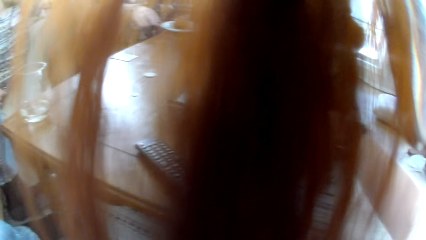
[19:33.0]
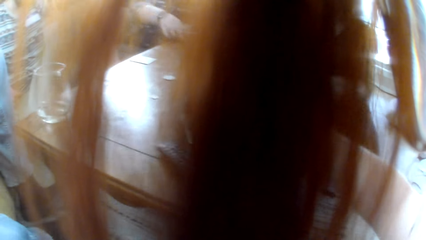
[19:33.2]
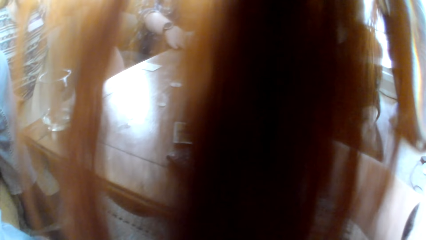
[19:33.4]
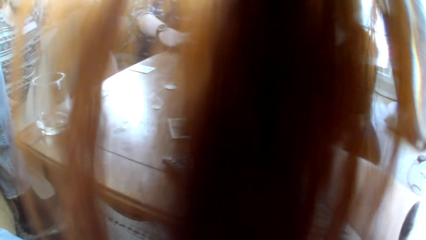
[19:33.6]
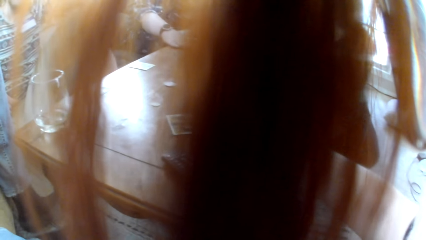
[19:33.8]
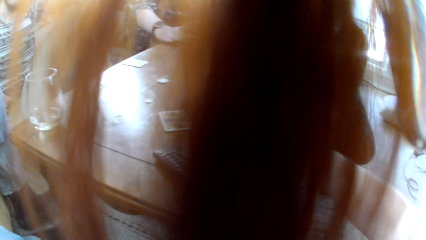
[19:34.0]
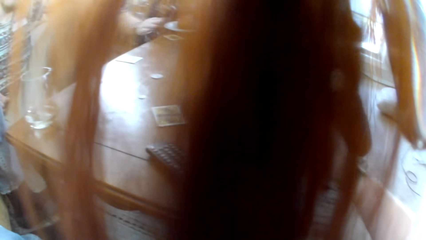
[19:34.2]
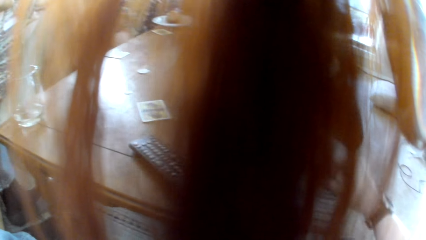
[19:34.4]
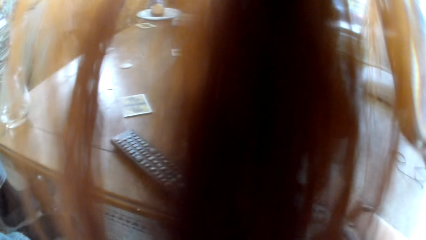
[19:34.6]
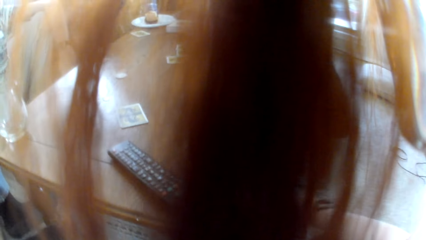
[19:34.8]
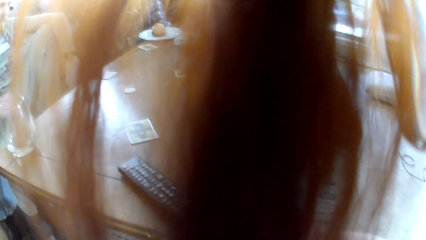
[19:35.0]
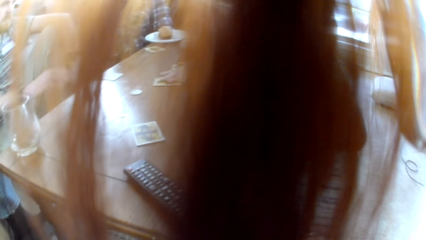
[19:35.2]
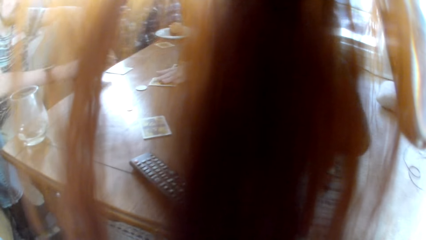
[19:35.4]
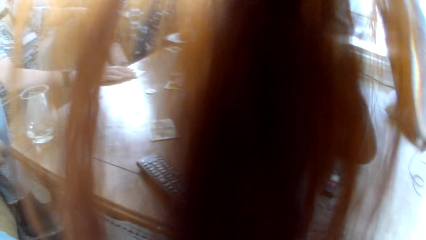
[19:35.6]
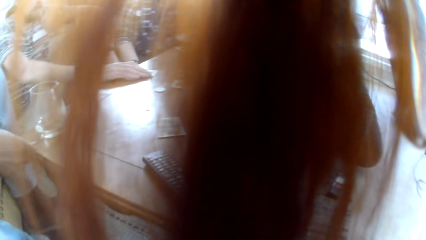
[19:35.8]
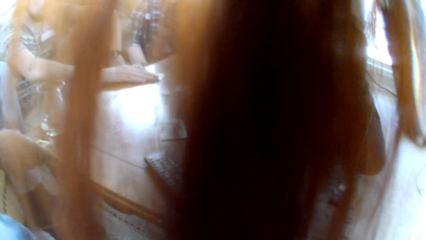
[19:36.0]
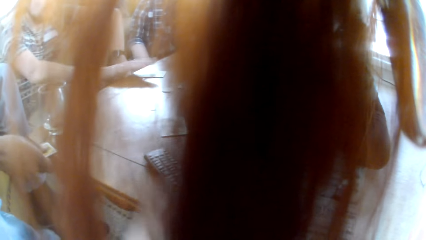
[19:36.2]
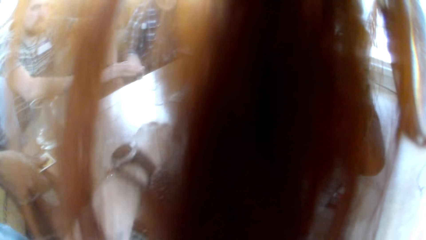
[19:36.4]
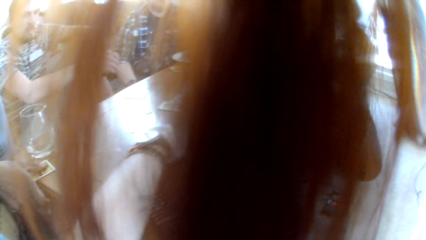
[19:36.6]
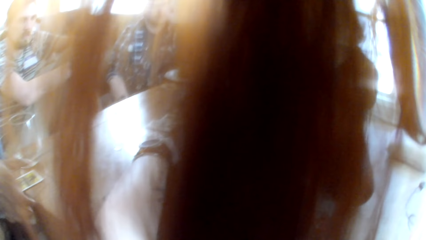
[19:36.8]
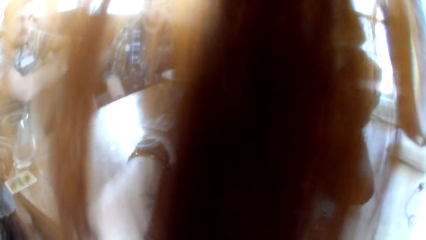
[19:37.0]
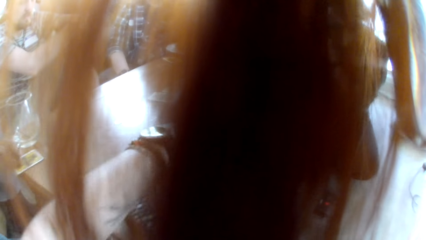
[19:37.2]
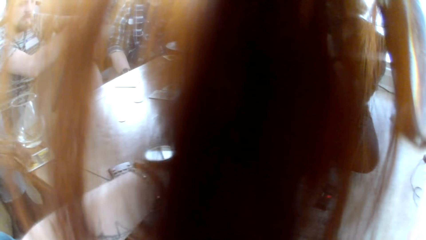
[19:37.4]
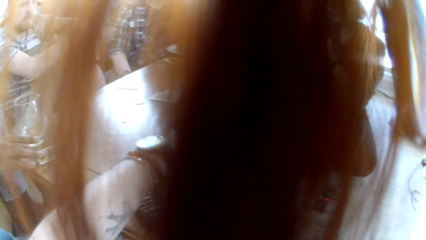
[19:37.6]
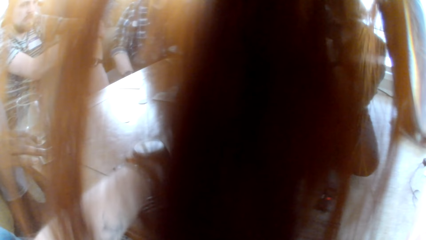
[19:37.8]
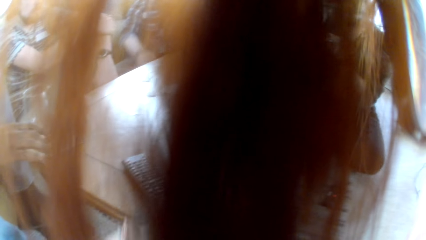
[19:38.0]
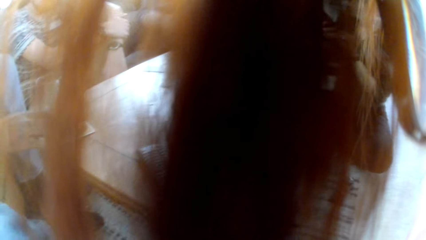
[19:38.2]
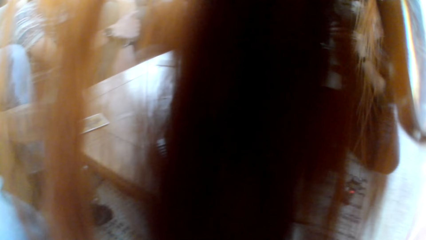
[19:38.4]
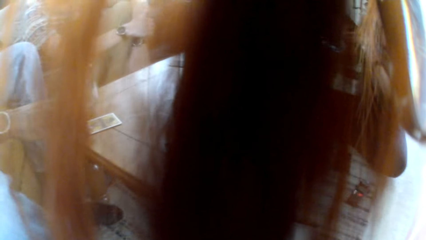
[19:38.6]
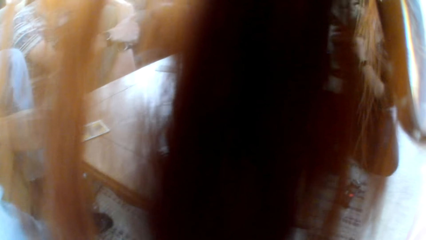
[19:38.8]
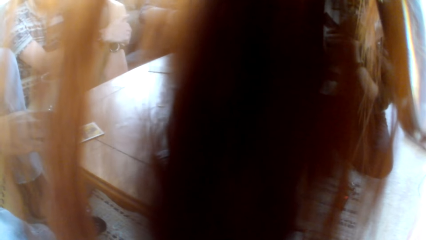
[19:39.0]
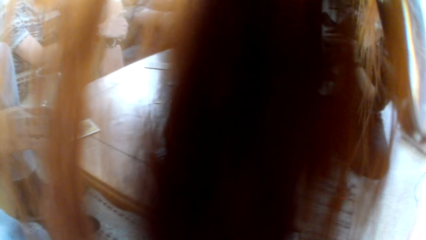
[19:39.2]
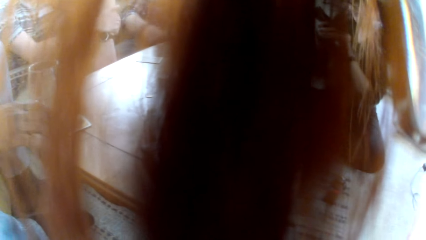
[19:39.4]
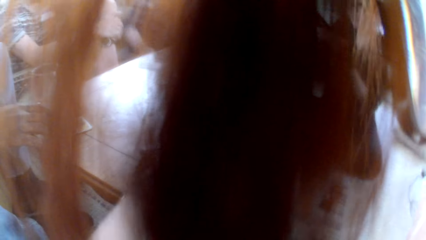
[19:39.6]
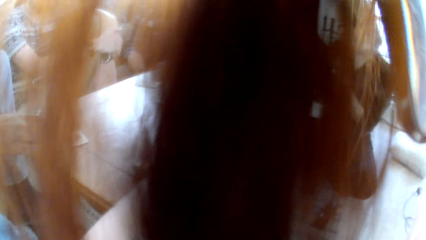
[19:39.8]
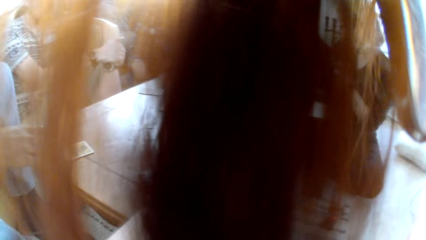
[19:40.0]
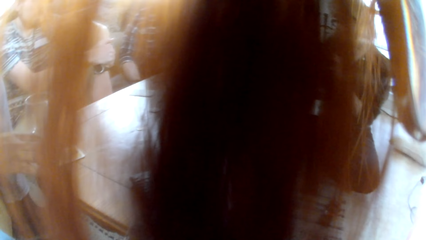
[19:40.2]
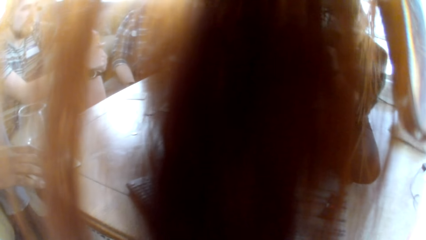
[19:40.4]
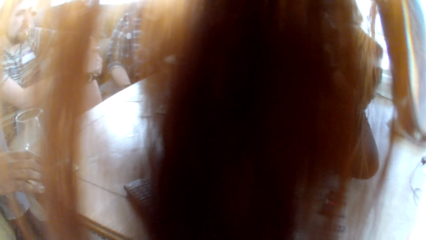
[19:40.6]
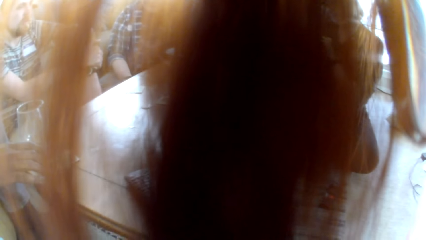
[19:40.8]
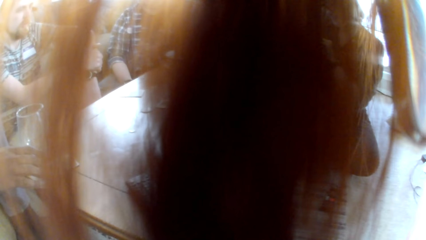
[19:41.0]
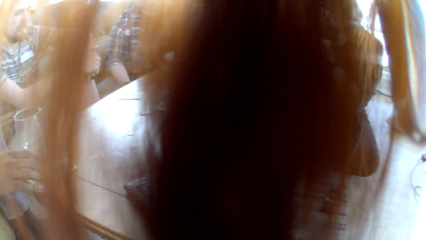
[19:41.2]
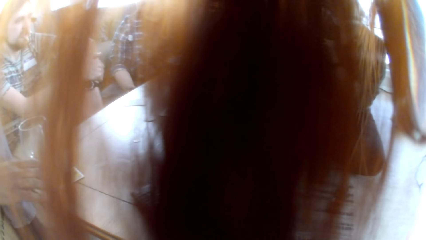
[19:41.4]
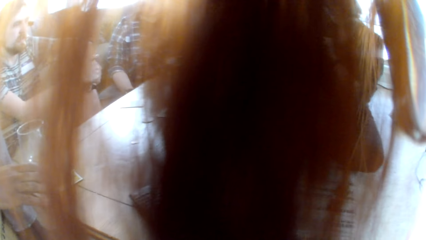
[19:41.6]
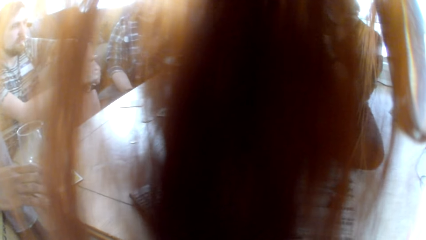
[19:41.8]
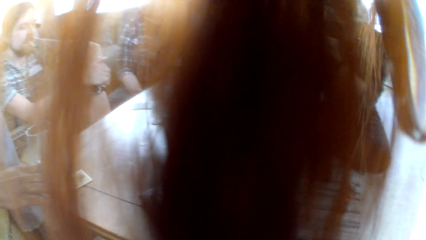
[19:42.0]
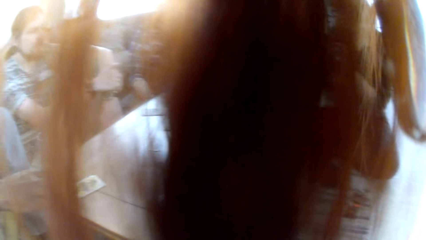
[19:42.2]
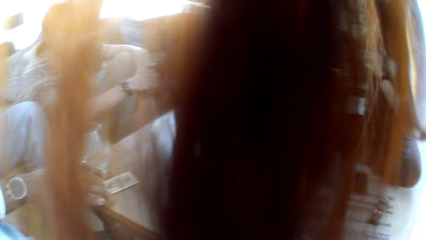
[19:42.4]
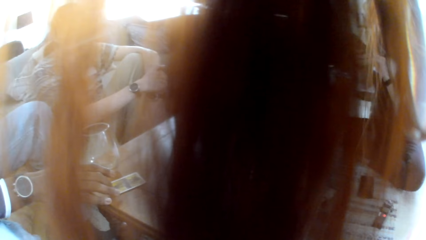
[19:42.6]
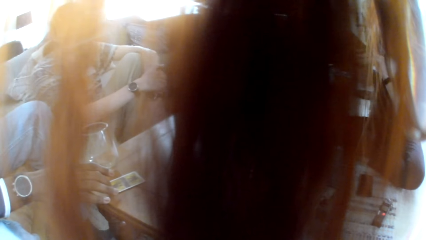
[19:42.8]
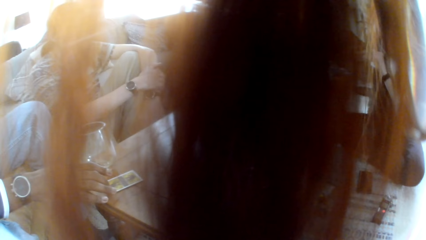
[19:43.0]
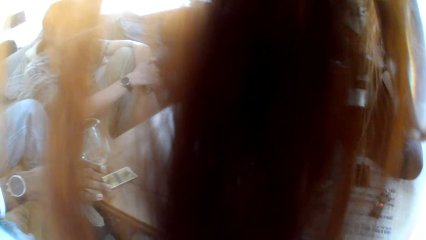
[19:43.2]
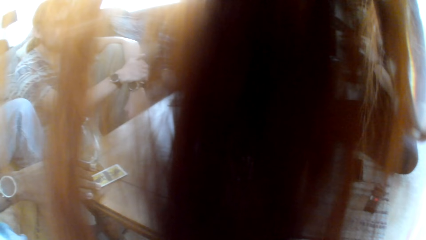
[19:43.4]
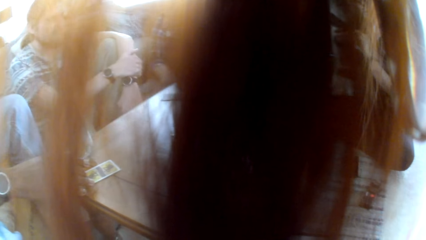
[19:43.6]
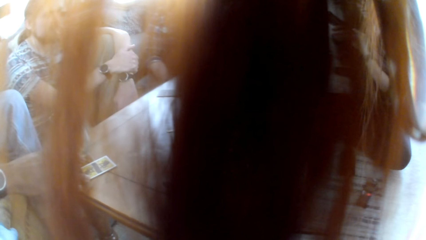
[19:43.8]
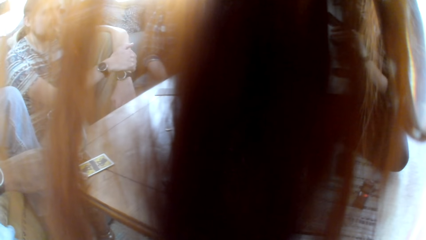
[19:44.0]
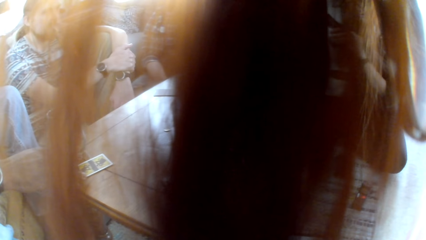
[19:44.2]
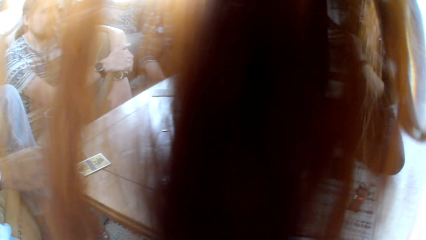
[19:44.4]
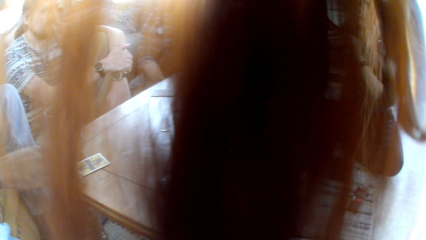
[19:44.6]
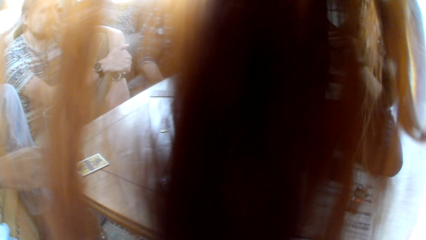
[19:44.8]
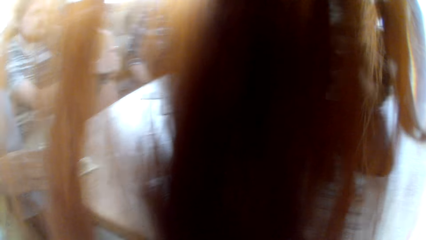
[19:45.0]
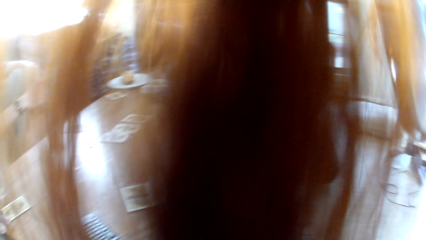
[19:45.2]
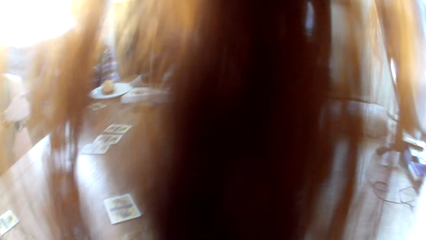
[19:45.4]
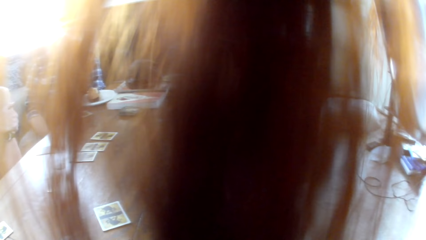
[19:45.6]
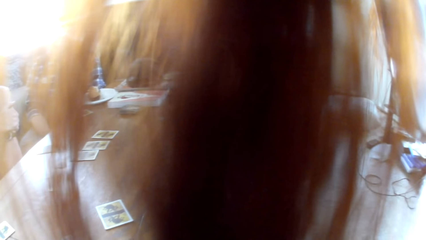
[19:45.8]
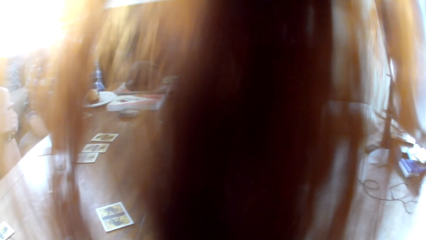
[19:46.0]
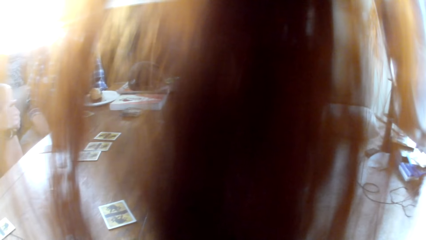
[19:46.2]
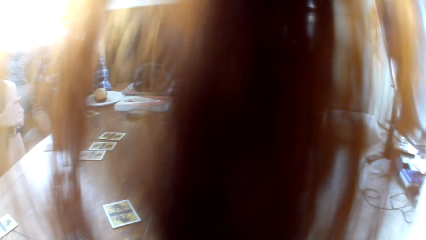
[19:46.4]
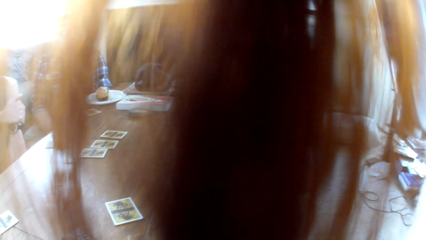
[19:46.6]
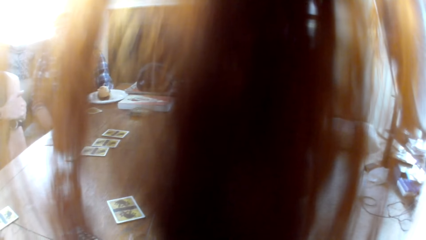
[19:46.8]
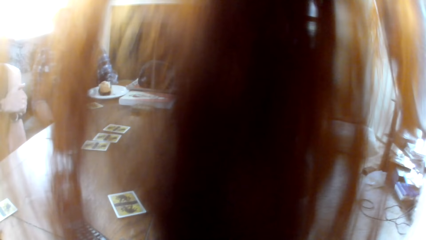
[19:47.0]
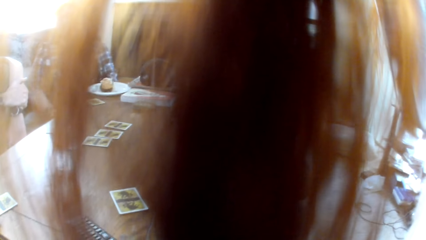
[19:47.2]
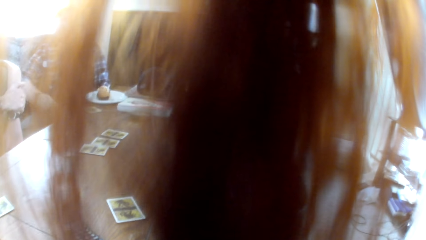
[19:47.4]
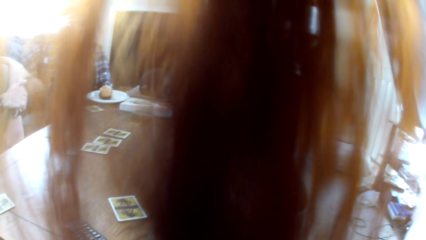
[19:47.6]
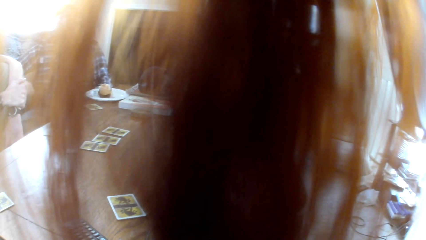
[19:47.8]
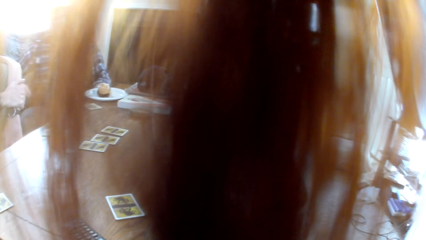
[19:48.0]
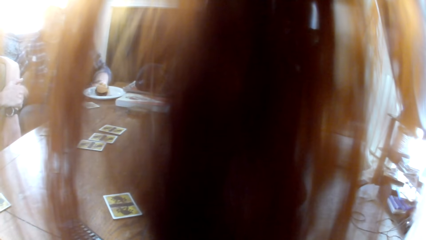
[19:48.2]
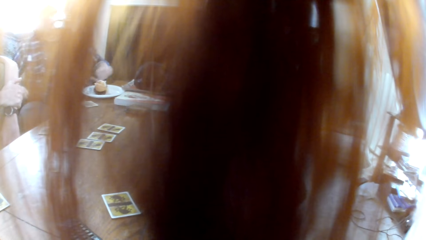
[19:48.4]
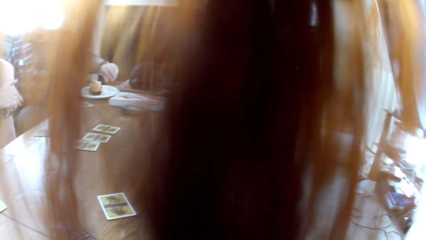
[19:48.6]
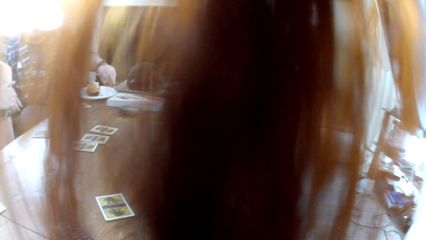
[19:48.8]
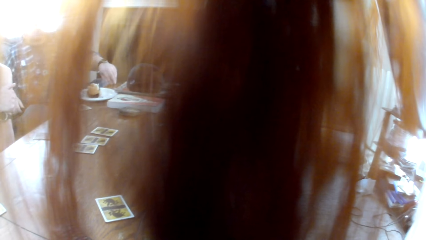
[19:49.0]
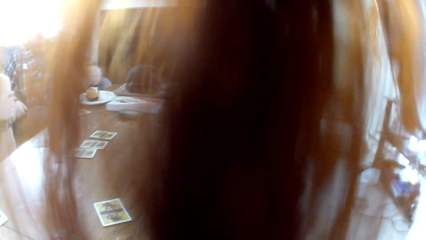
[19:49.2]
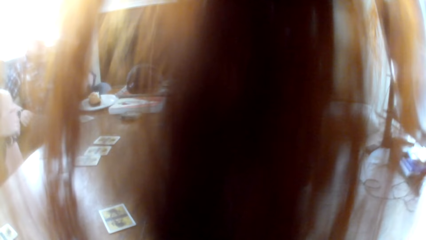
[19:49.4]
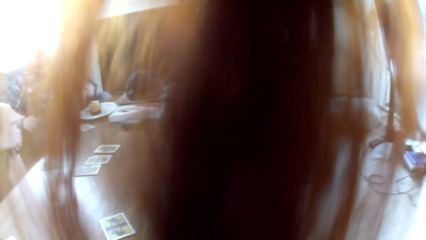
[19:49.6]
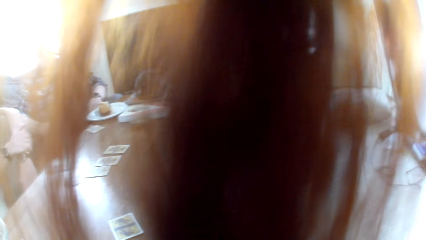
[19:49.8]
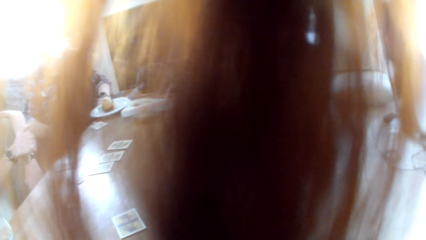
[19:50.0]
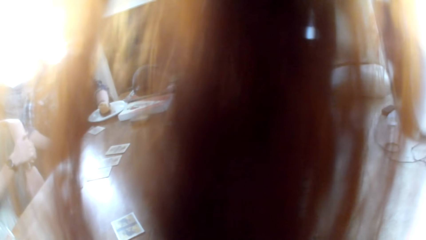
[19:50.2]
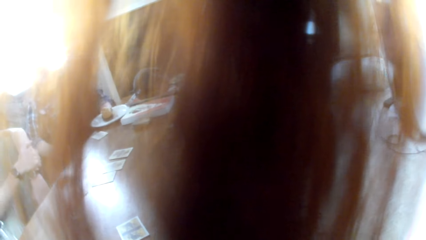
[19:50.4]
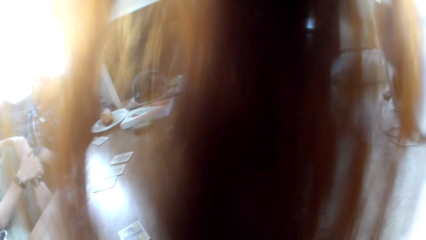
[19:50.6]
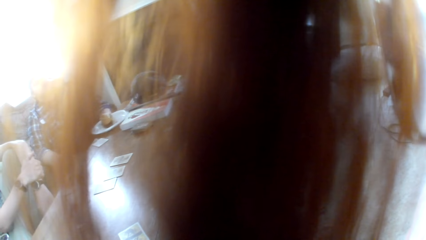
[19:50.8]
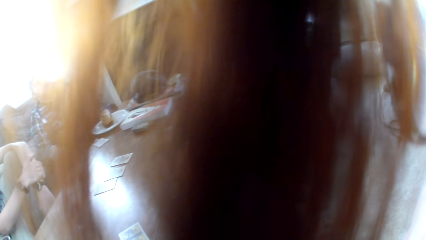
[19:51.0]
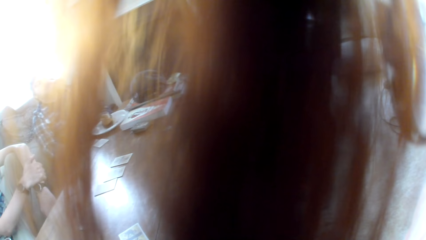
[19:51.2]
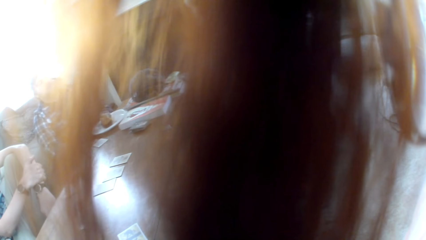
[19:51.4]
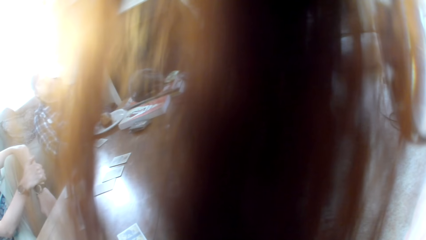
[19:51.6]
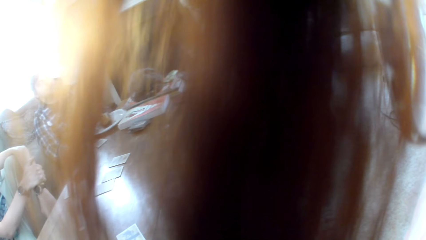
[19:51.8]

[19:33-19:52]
A man picks a card. The camera wearer puts the board game card on the table. They pull a card. Another man pulls the card. The camera wearer takes the card. A third man pulls the card. The camera wearer moves the cards aside. They look around.
